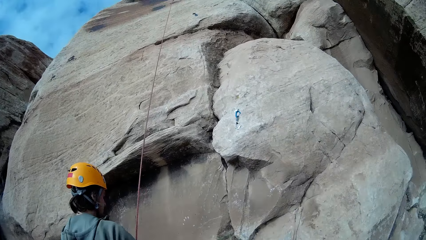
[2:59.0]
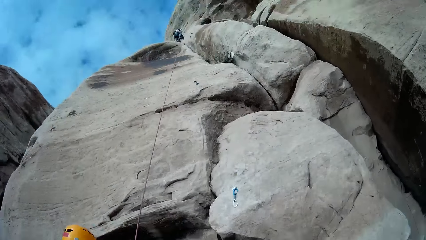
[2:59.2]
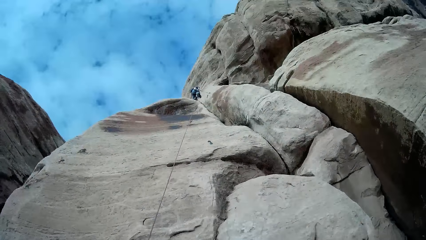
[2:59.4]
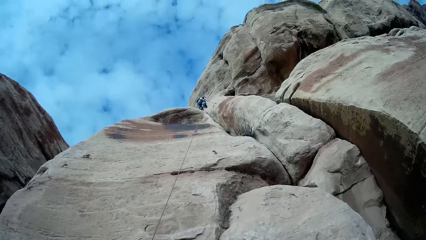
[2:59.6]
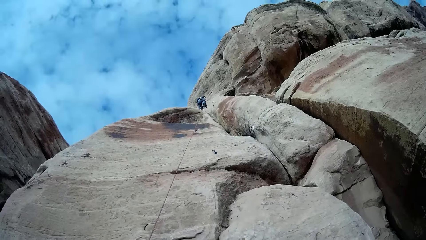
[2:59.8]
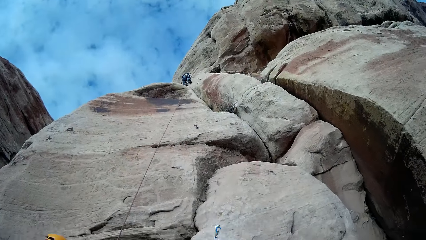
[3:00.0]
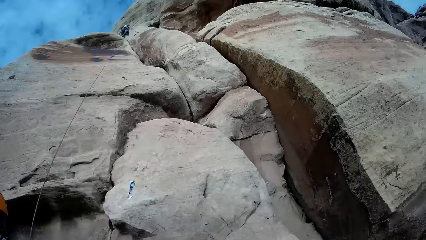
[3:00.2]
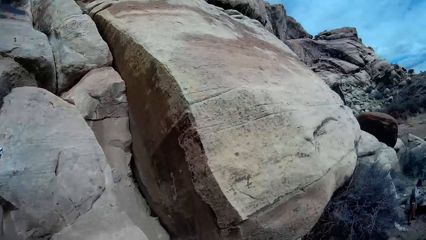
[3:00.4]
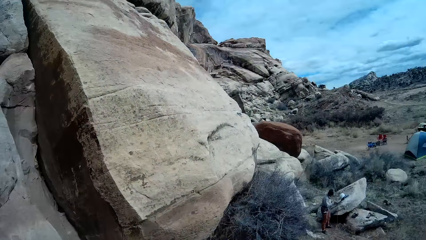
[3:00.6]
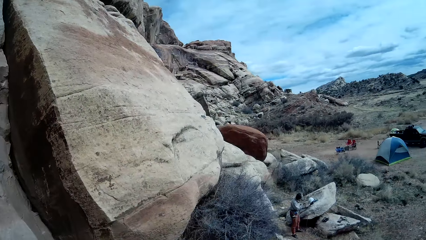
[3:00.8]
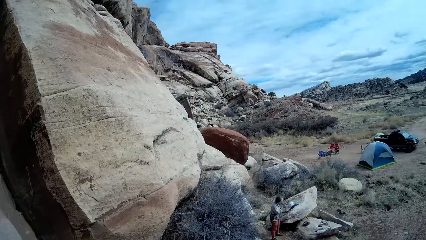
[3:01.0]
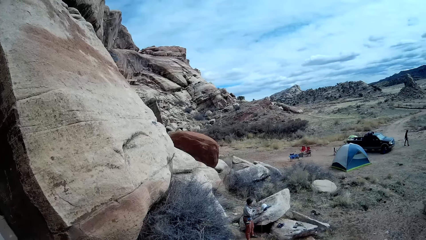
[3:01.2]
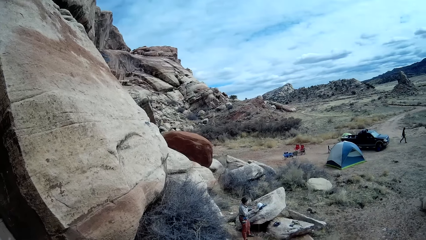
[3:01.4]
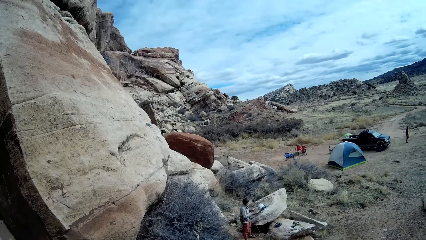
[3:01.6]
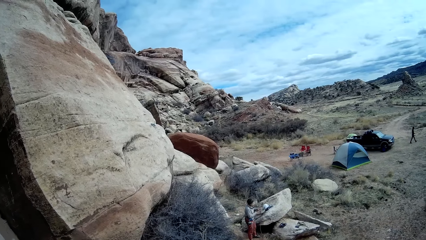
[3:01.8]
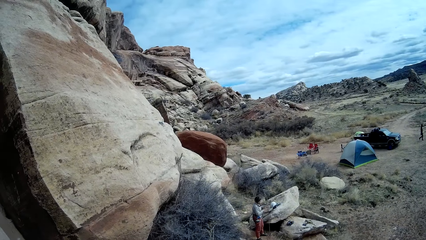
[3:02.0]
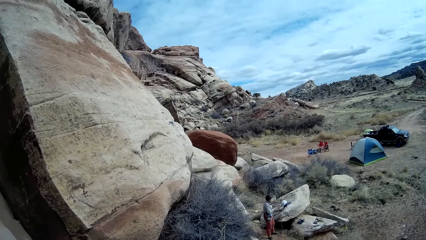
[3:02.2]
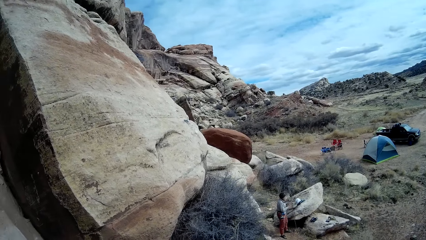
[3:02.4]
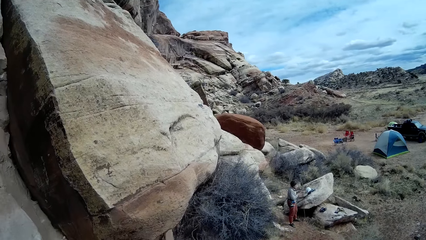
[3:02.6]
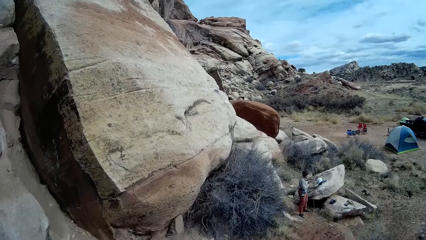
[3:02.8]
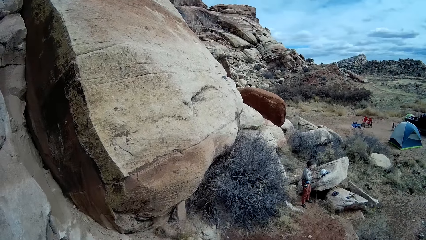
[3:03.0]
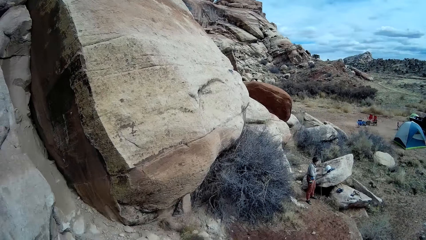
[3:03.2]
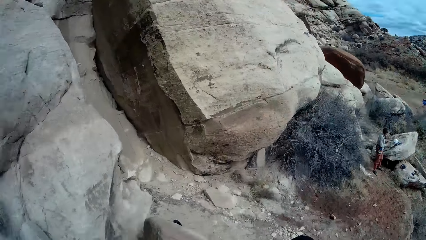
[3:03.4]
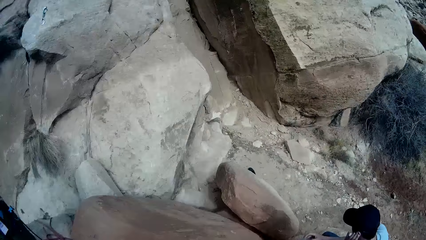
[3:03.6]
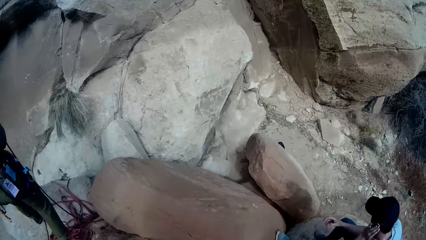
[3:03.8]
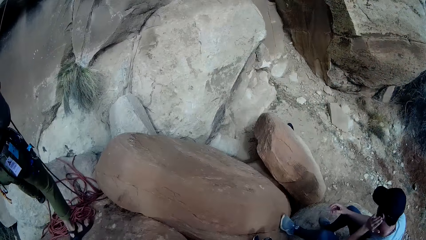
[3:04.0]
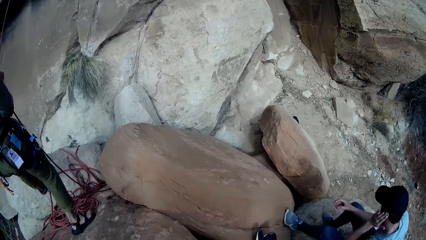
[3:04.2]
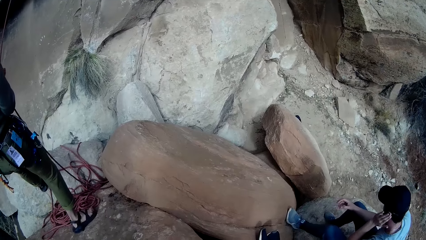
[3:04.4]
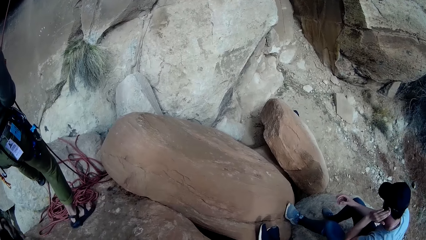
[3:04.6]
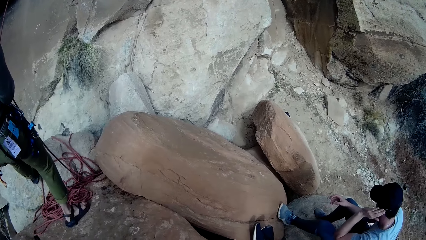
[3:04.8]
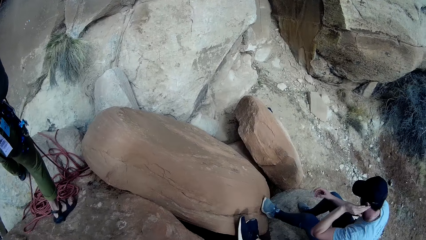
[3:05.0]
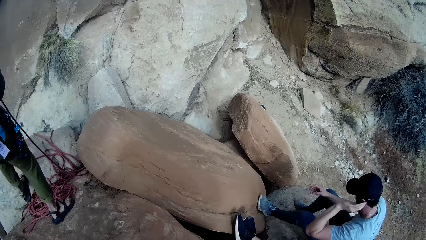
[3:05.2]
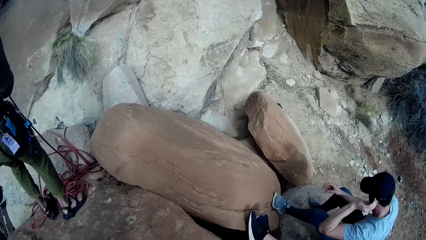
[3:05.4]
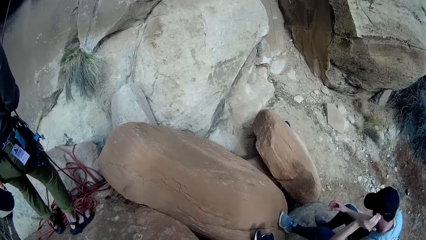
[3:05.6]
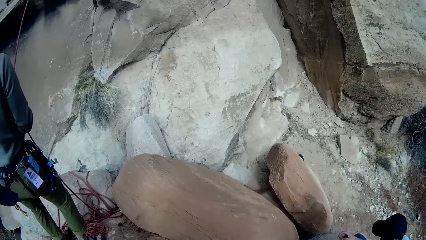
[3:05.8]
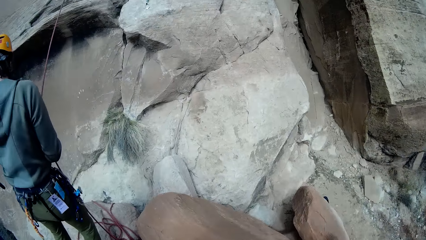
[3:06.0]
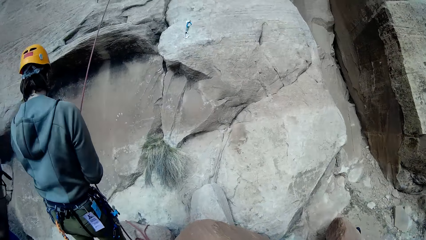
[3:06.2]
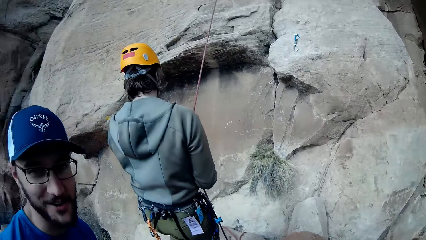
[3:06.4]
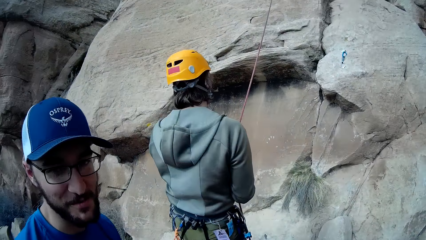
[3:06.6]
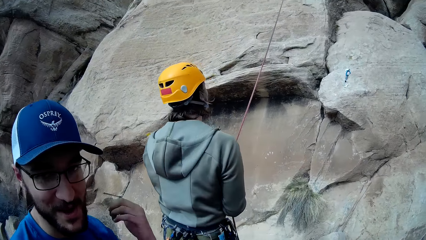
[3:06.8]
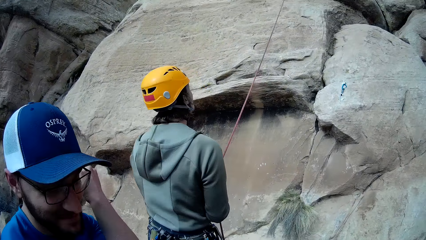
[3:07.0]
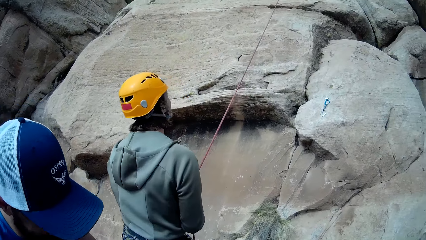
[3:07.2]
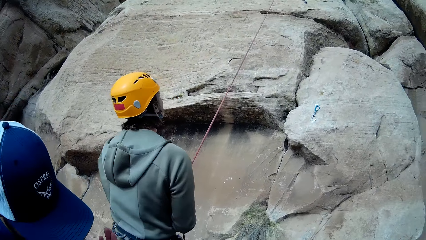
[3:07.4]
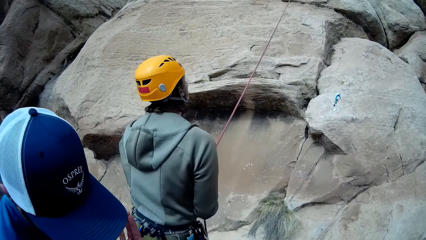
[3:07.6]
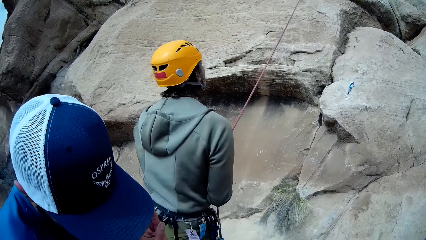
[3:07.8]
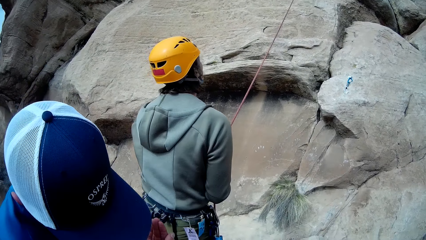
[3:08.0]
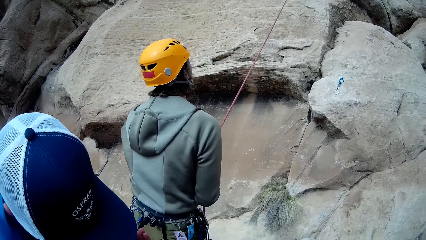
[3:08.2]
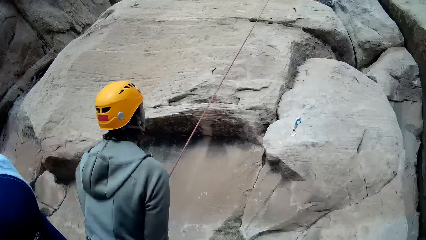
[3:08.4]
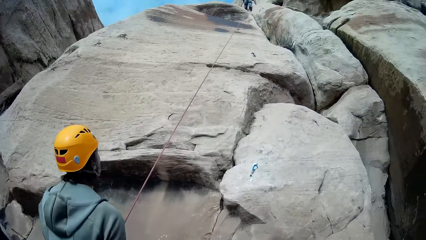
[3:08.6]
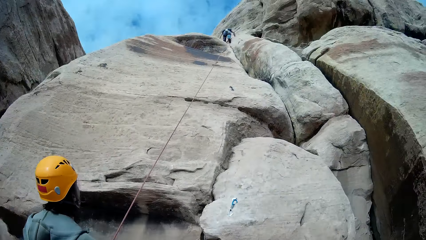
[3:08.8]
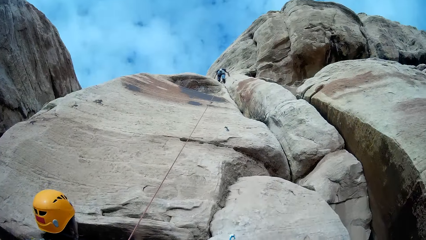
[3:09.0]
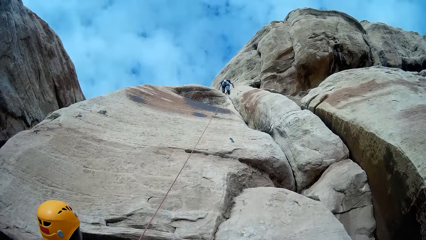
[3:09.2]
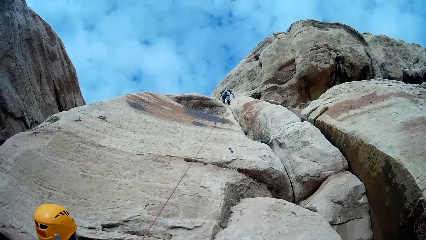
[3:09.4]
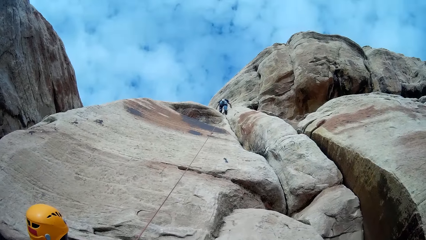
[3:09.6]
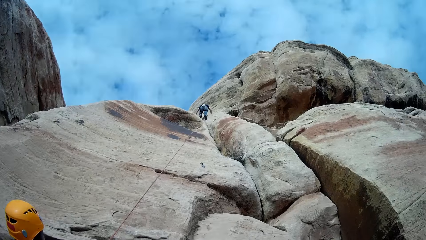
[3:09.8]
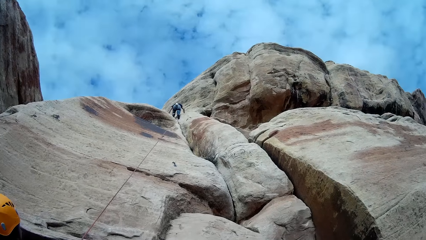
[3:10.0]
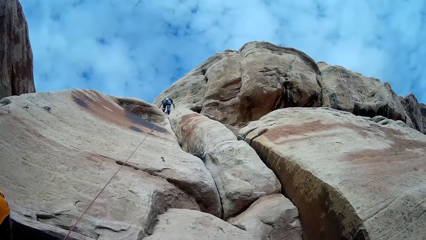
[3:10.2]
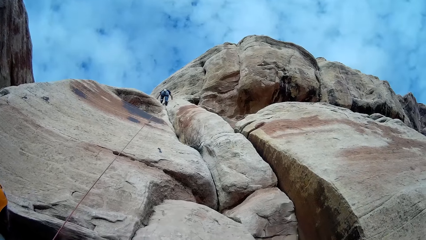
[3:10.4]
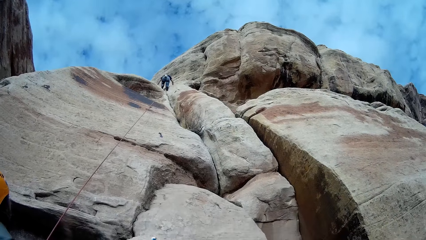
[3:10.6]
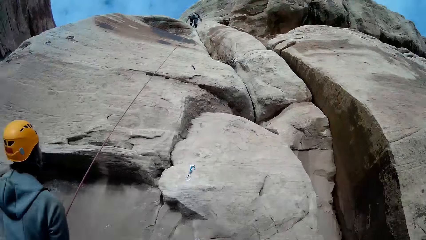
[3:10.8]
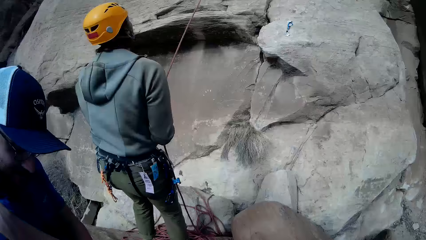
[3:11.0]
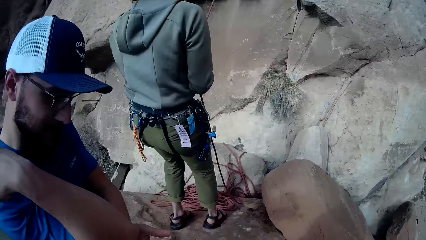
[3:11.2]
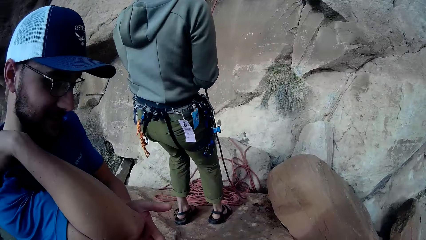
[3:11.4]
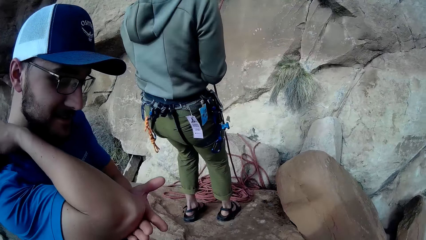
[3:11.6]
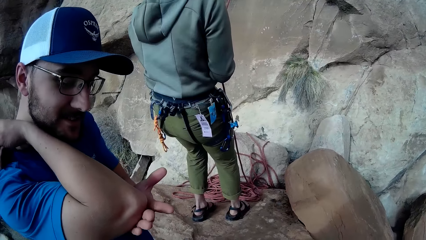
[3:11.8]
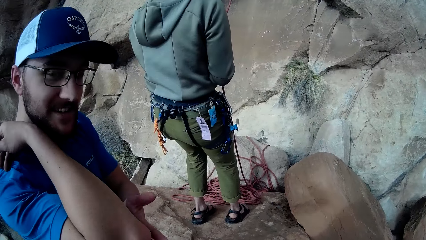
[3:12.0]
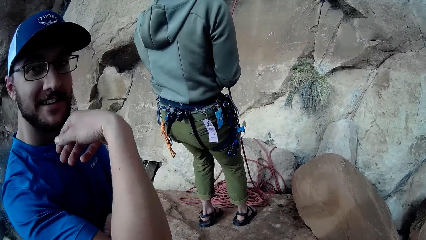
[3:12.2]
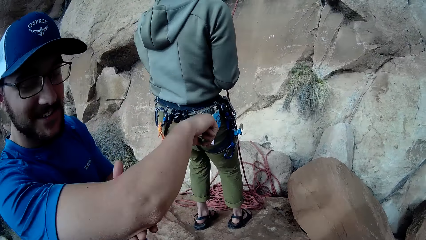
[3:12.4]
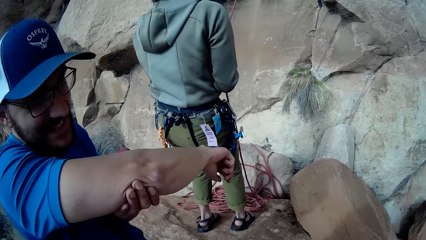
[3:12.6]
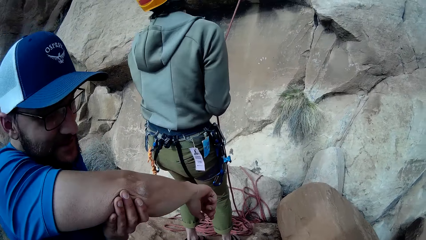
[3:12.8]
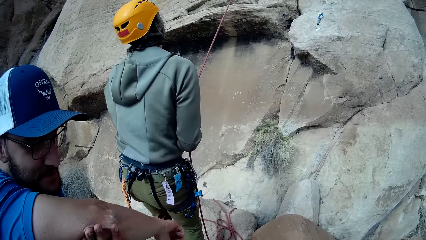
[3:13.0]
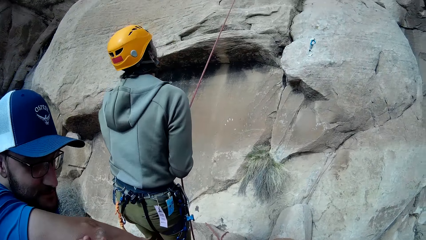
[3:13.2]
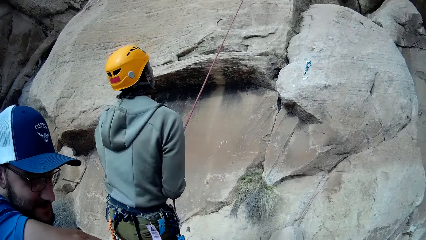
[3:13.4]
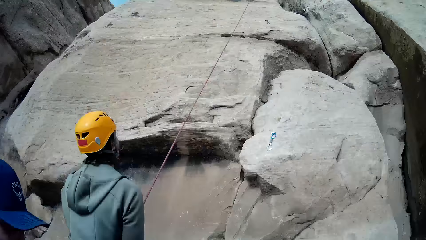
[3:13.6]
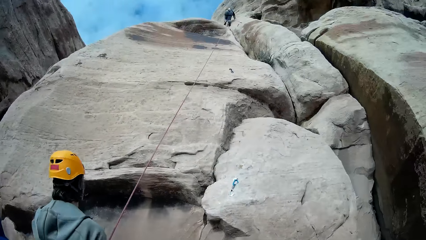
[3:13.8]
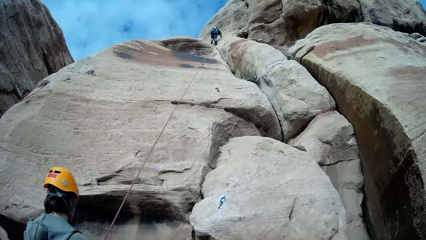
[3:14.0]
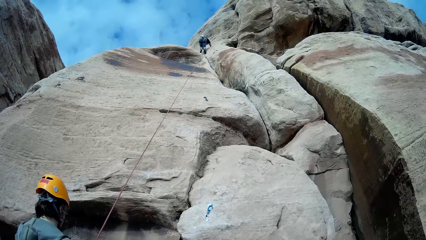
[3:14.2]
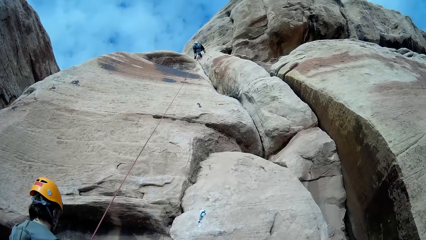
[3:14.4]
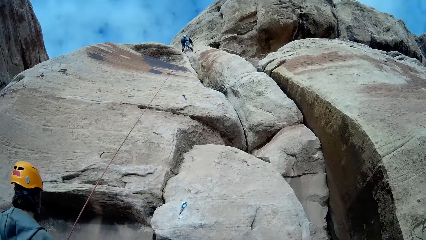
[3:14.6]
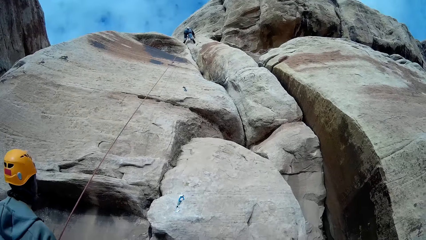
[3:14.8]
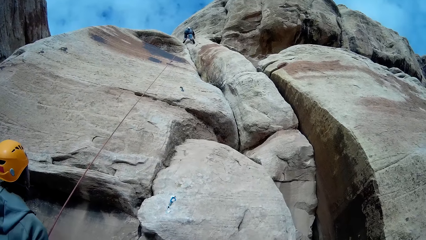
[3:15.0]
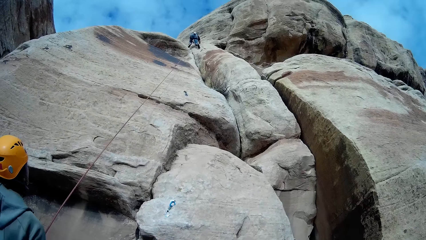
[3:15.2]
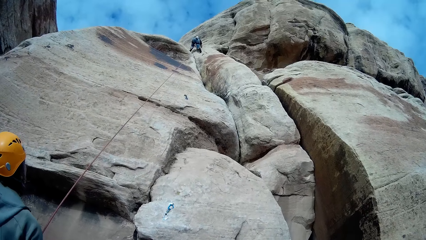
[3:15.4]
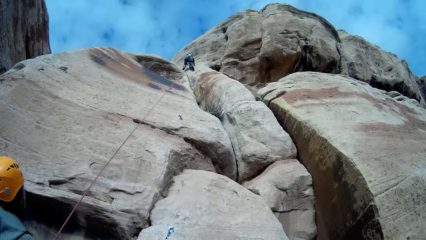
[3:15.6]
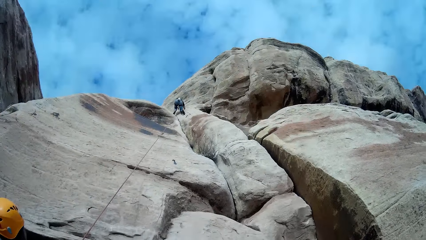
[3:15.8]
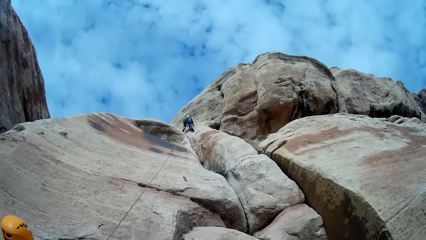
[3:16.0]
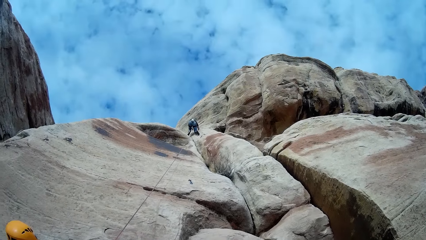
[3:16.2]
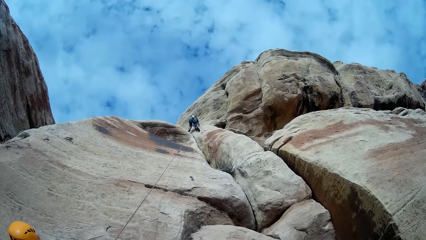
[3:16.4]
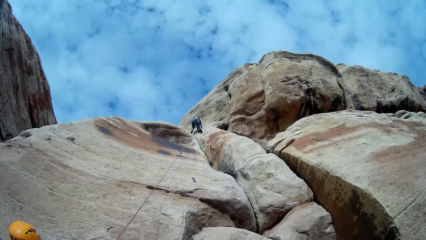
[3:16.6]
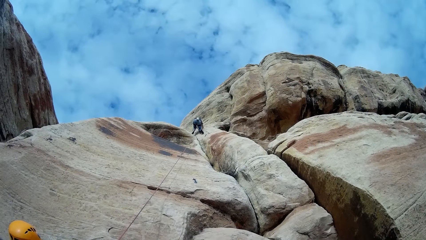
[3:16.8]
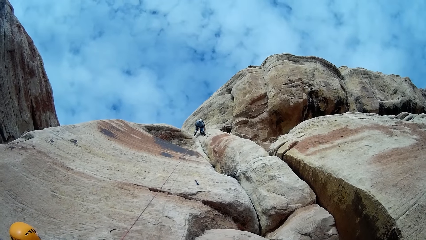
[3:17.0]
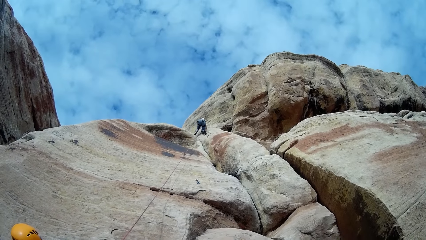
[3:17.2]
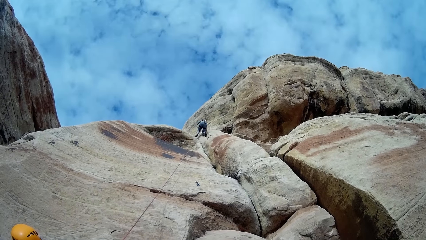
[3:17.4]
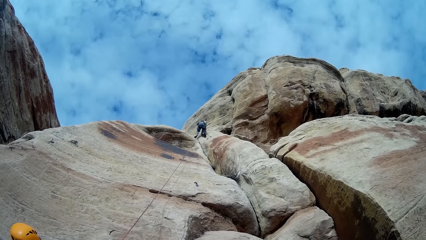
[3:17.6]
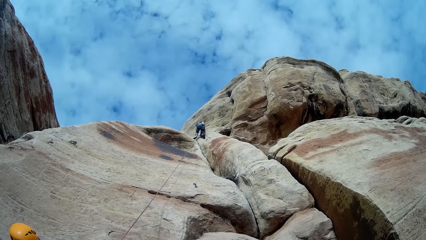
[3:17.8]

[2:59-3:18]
The woman stands beside the mountain. A man rubs his ear. Another man talks to the camera wearer. A third man moves his hand. The second man checks his right elbow. The third man touches his hand.
